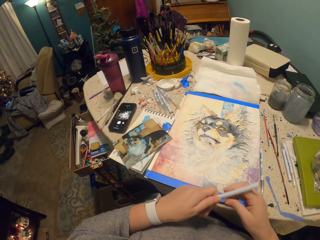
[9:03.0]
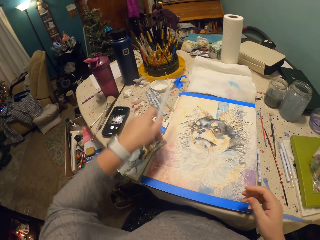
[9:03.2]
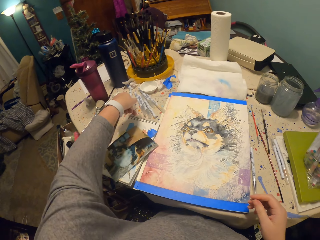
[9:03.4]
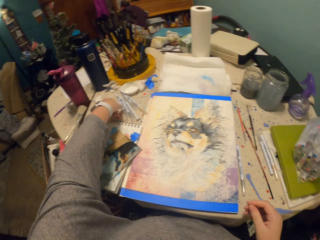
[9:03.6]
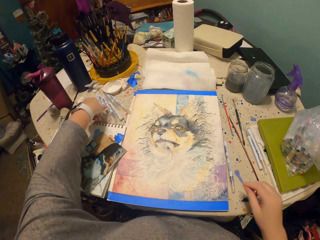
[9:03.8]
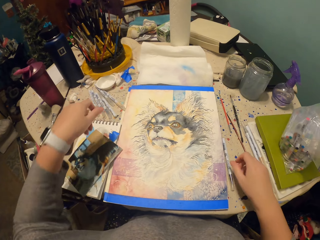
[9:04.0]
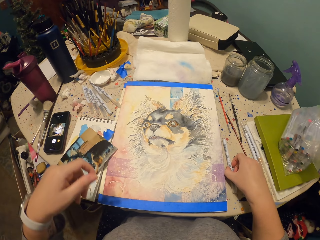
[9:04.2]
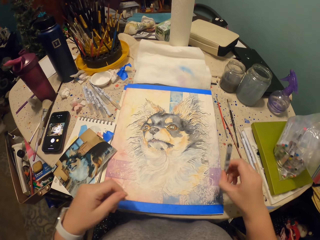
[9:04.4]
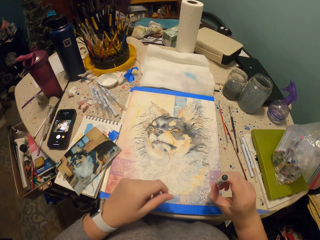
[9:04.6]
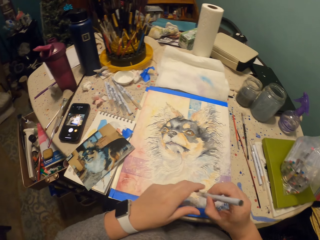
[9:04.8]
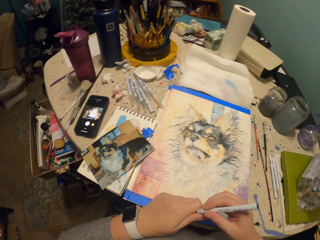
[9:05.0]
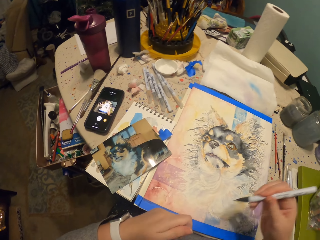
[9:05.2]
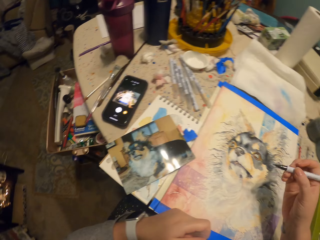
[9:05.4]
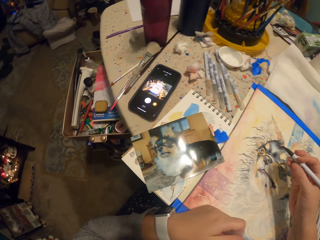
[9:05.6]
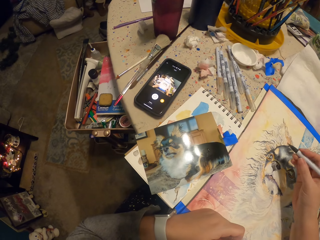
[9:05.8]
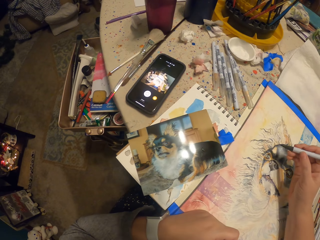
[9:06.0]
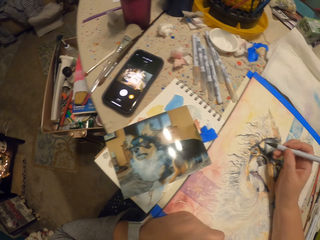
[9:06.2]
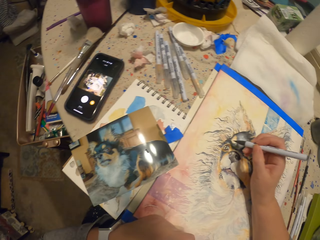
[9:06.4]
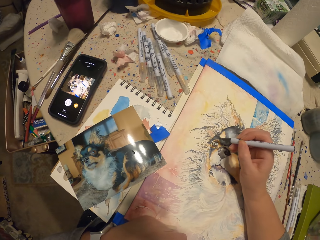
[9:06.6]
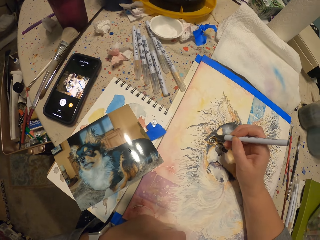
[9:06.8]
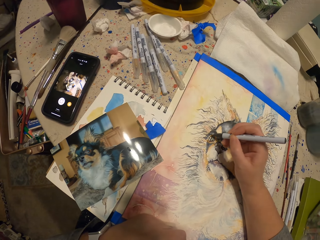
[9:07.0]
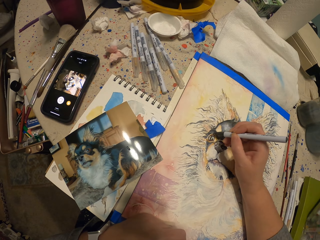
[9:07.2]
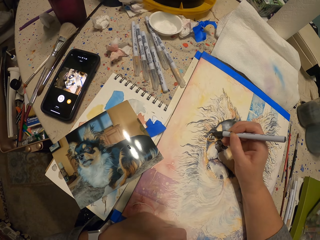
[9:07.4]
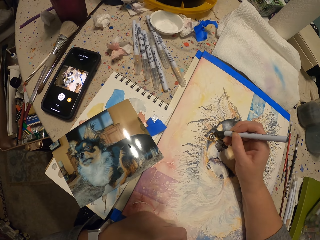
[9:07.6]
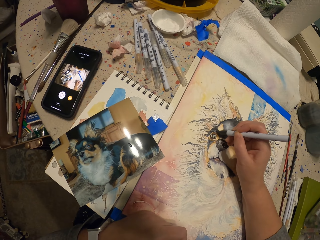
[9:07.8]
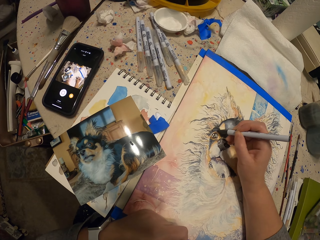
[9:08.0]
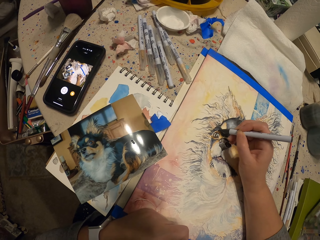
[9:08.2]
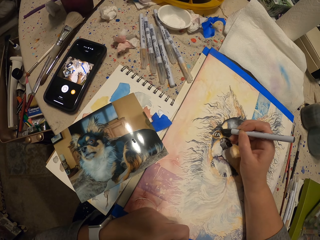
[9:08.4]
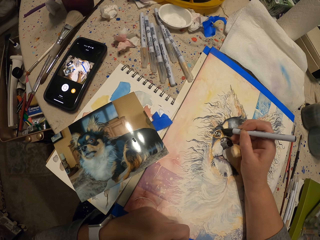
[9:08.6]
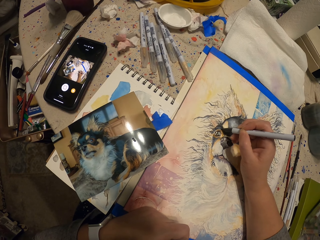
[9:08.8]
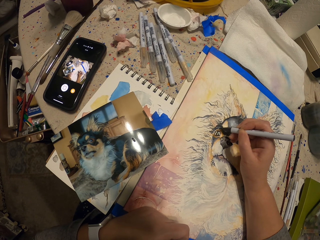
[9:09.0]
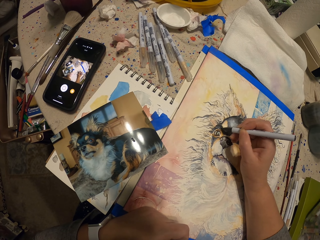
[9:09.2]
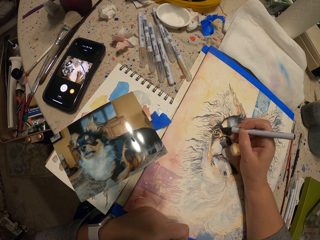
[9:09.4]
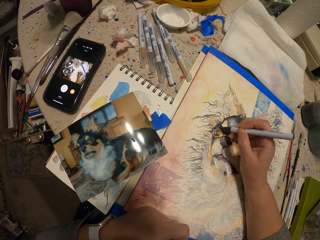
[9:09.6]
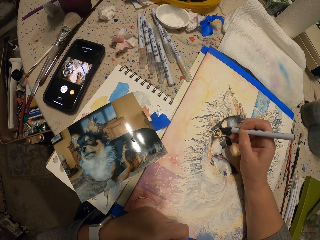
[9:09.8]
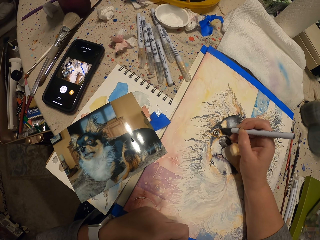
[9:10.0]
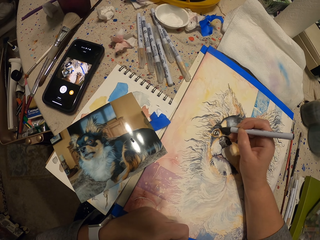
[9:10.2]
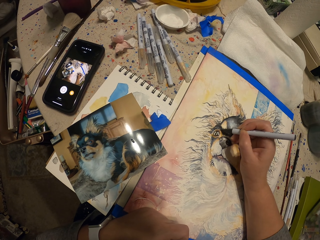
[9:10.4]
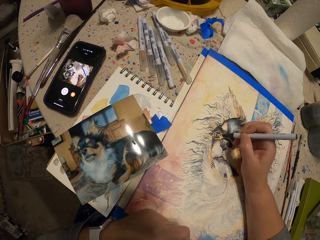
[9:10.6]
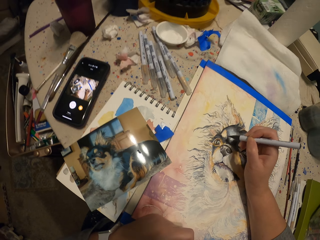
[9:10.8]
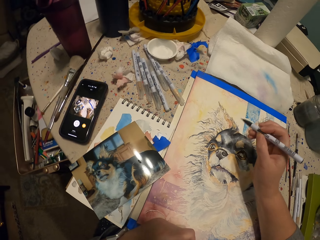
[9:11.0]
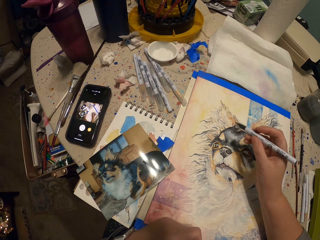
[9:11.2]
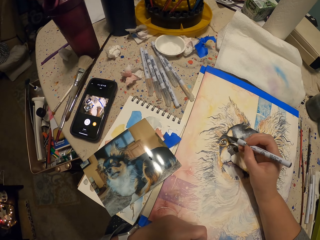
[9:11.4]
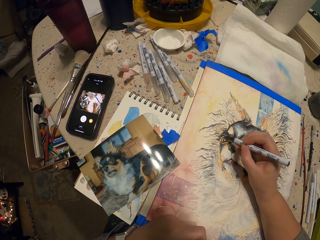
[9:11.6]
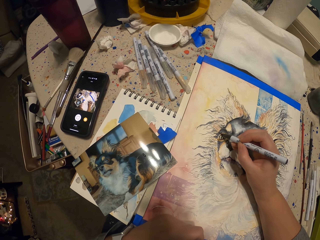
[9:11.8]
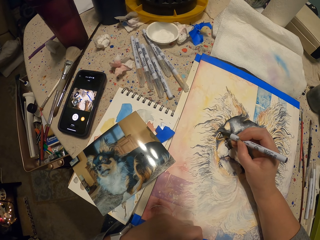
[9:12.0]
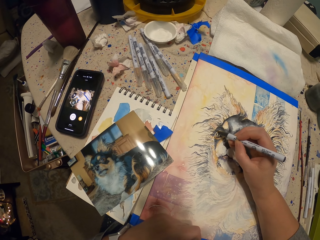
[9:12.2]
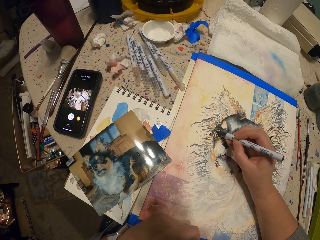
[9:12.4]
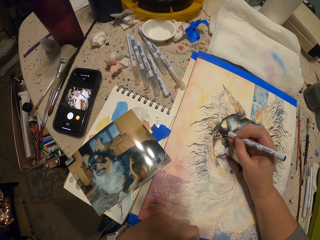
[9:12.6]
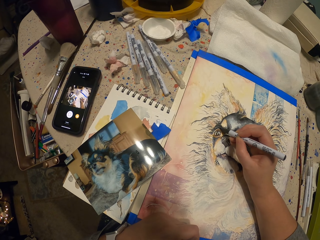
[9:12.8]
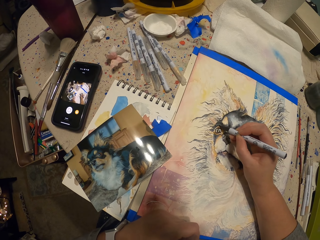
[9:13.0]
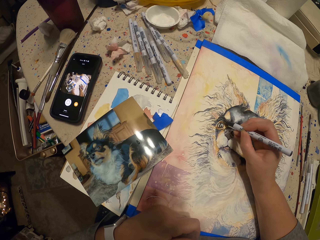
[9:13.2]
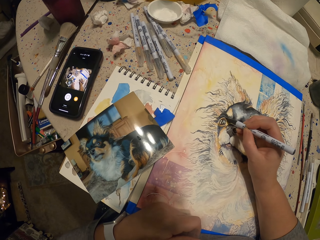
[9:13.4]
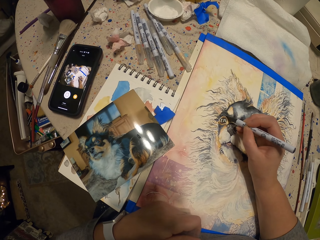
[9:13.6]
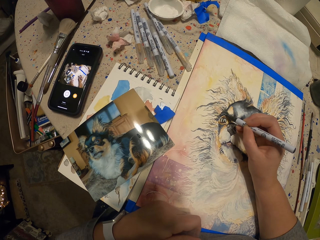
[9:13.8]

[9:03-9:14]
The camera wearer puts the pen on the table. They pick up a pen from the table. They remove the lid. They draw with the pen.

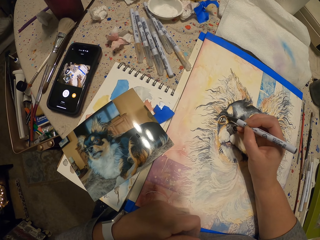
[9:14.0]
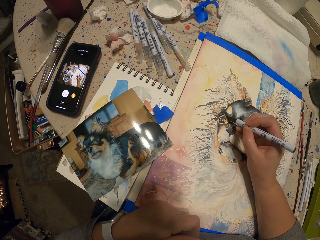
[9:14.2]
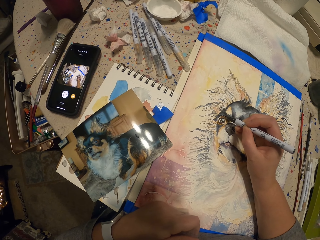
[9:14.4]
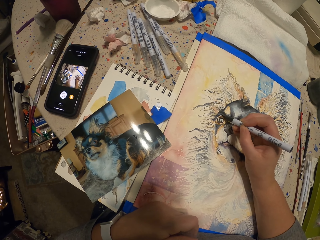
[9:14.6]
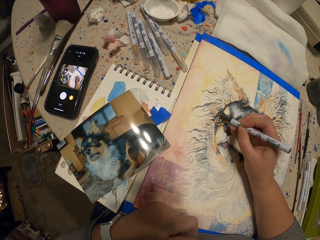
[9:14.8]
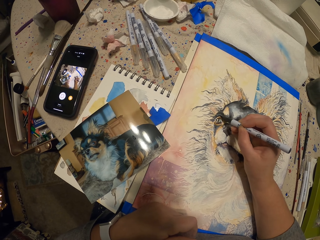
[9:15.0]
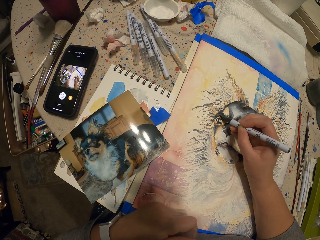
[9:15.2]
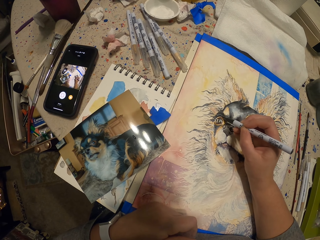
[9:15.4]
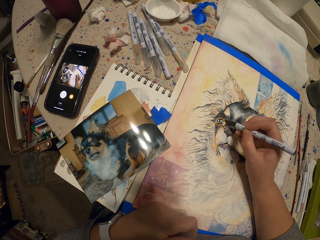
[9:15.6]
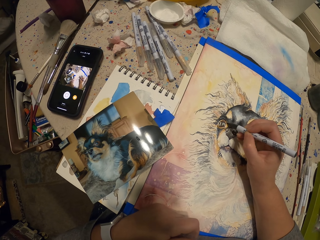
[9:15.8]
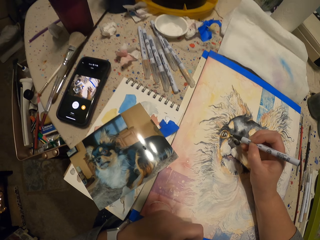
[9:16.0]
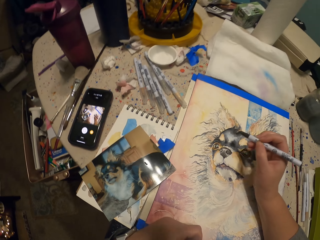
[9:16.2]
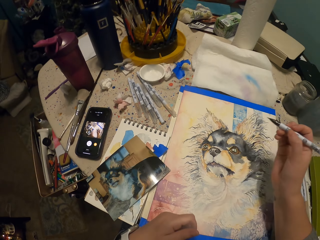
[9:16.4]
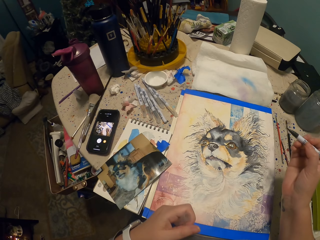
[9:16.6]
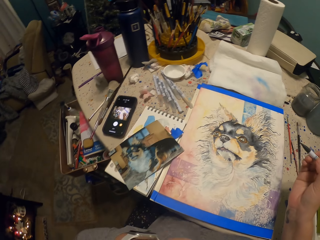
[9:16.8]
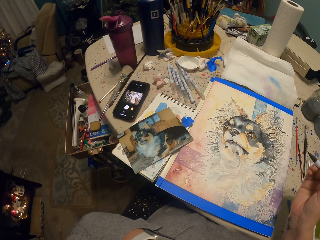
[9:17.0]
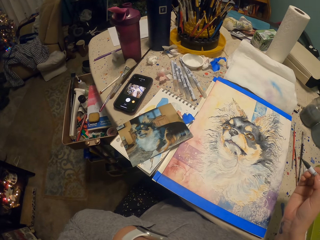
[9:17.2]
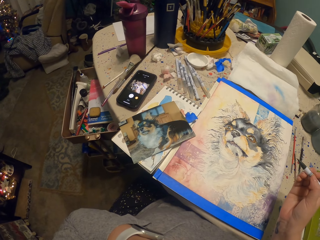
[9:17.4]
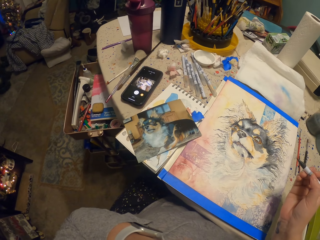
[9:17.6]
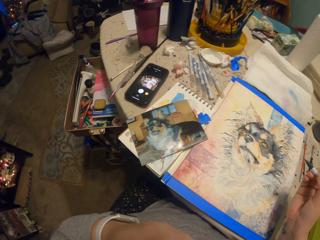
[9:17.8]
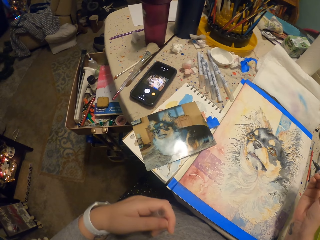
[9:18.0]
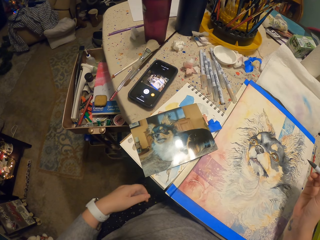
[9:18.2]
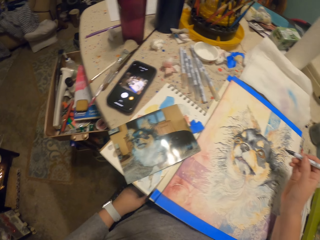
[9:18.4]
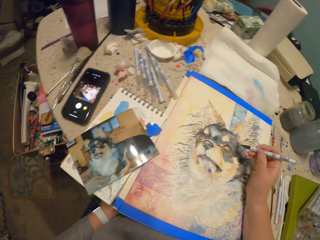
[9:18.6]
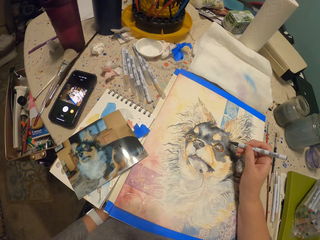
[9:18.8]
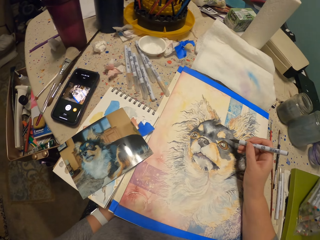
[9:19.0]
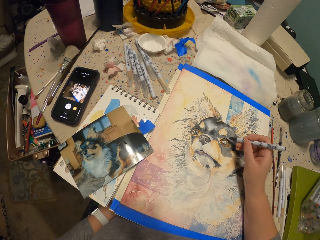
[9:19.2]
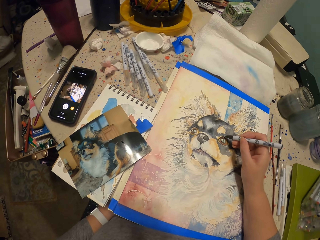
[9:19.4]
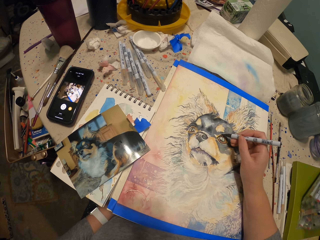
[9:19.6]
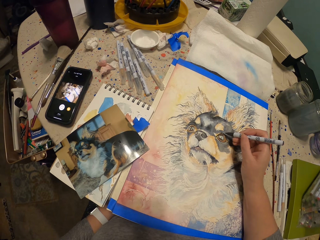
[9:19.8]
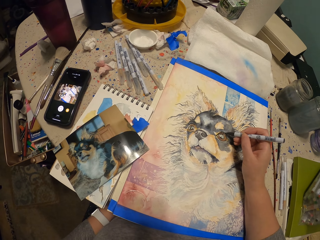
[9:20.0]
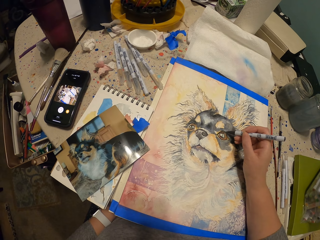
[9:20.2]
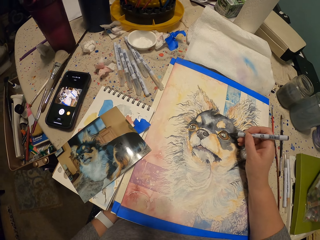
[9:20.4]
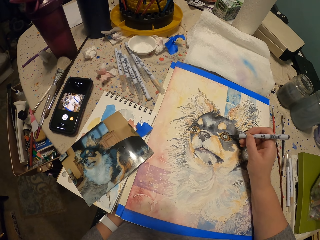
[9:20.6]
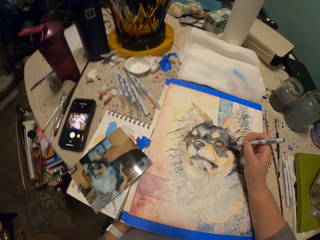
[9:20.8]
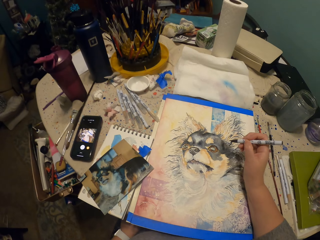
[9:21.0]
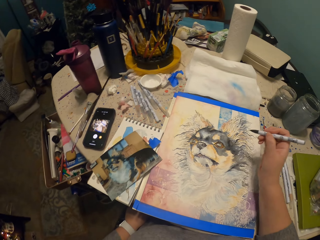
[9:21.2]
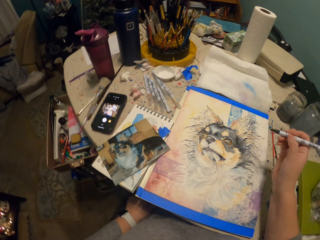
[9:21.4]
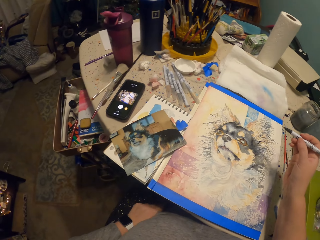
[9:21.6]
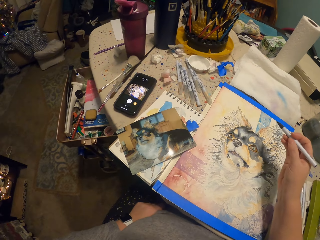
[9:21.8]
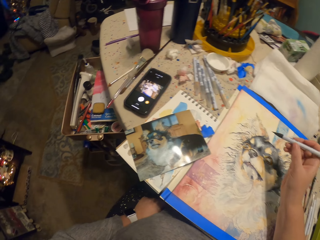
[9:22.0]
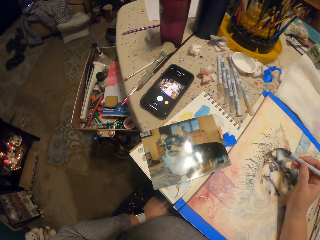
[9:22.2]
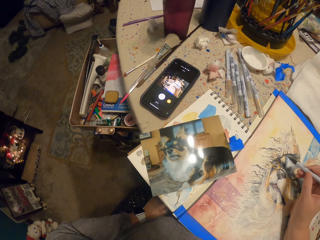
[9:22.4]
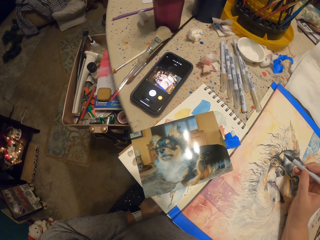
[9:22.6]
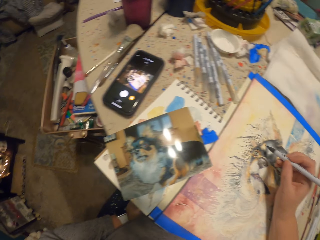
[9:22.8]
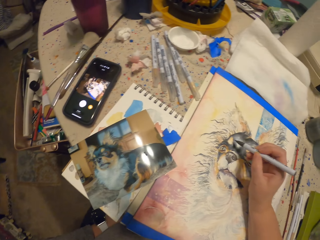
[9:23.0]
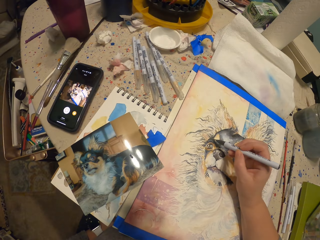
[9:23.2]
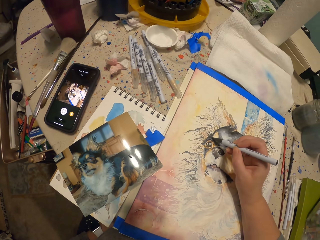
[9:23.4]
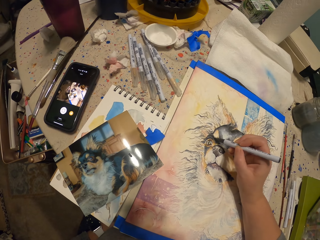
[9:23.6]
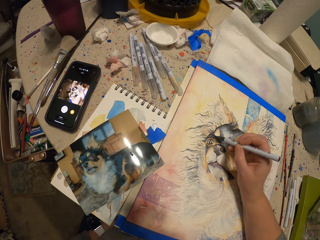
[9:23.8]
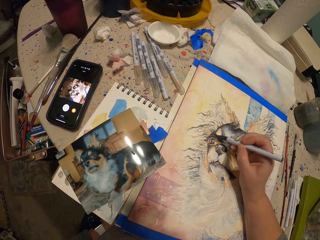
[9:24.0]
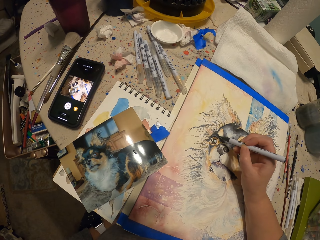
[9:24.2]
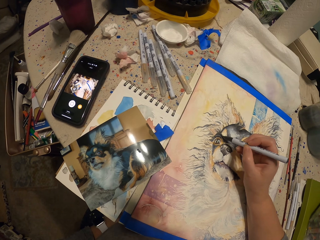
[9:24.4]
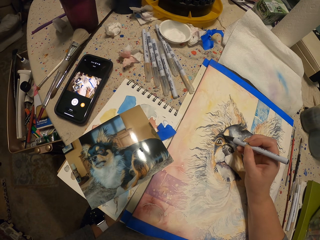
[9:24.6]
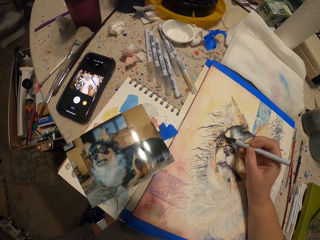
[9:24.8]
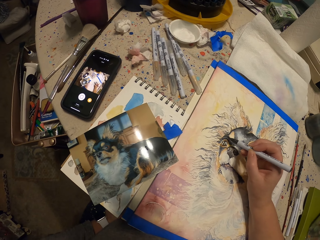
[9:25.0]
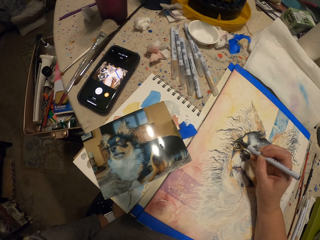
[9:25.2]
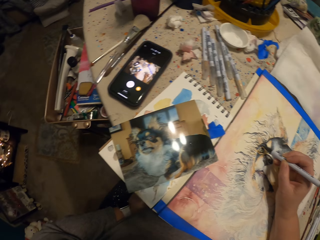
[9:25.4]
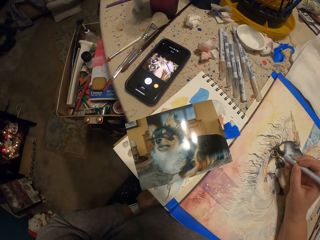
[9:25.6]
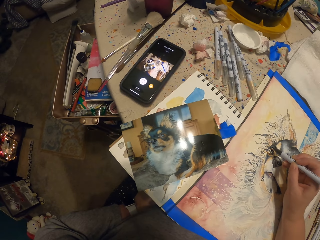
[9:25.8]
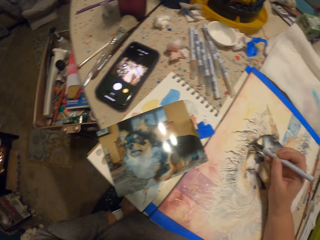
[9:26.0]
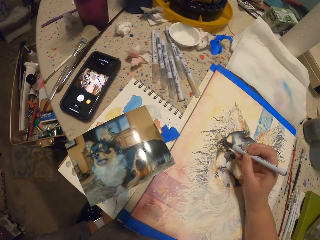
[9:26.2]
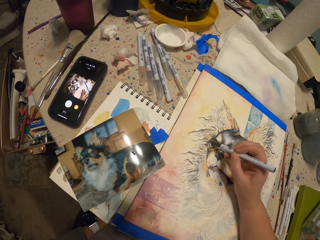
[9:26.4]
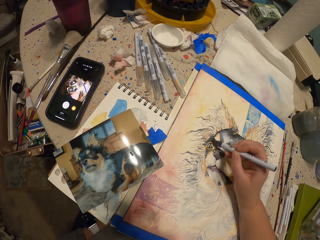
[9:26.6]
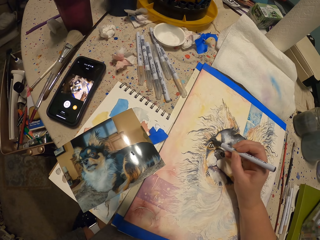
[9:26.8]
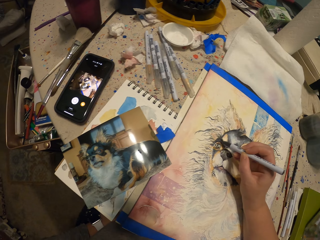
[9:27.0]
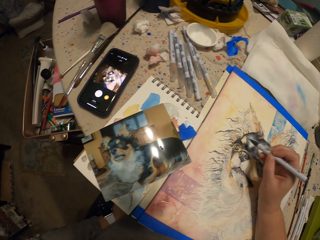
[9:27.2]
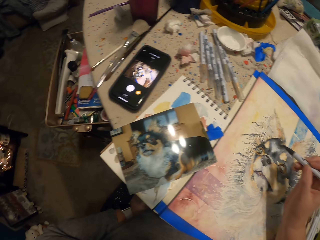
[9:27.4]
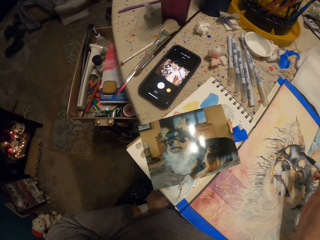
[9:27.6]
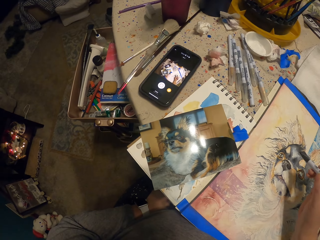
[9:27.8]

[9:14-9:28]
The camera wearer looks at the drawing. They draw on the paper. They look at the drawing. They draw on the paper.
